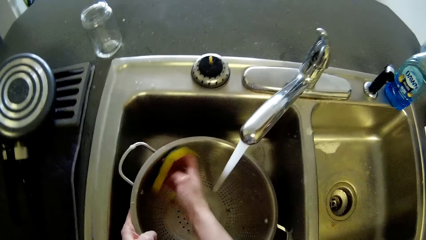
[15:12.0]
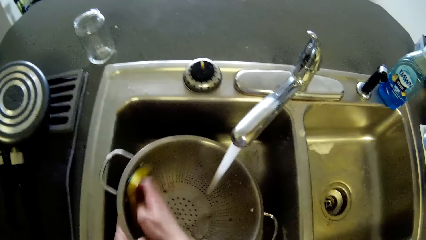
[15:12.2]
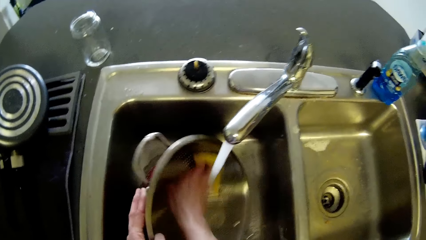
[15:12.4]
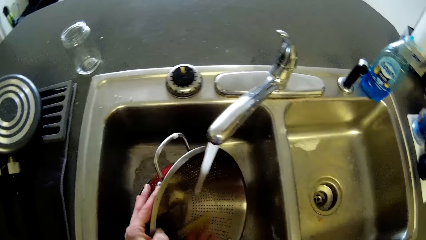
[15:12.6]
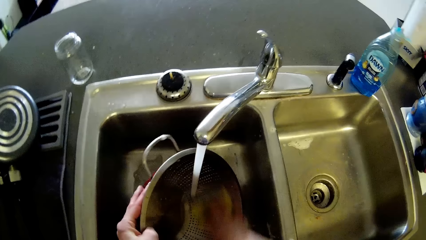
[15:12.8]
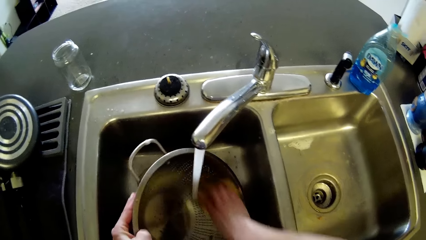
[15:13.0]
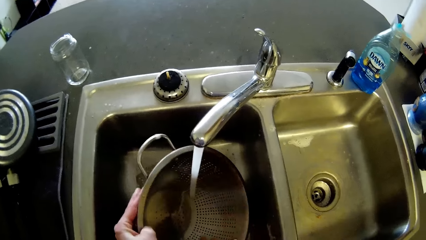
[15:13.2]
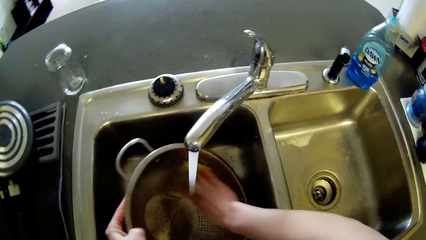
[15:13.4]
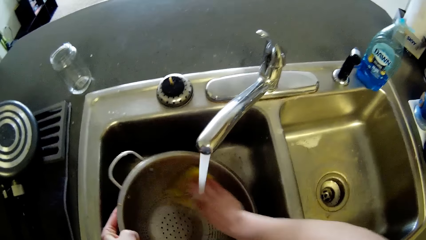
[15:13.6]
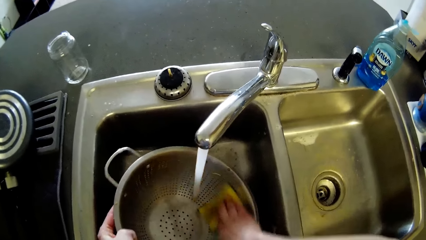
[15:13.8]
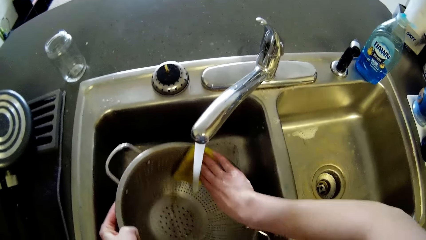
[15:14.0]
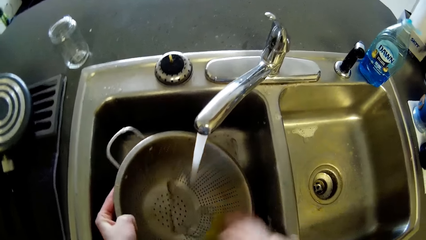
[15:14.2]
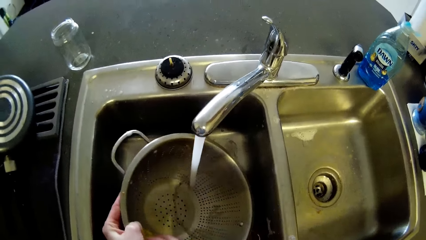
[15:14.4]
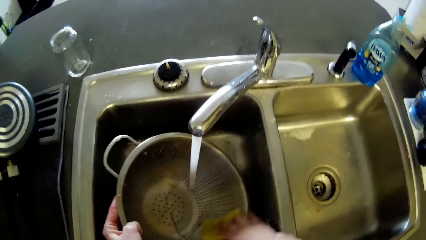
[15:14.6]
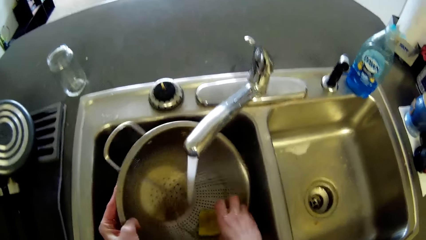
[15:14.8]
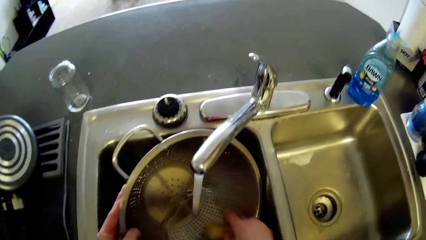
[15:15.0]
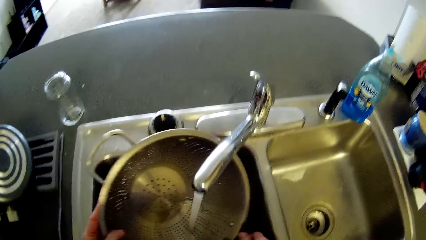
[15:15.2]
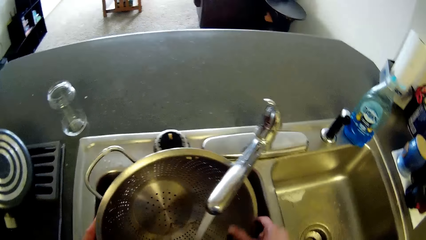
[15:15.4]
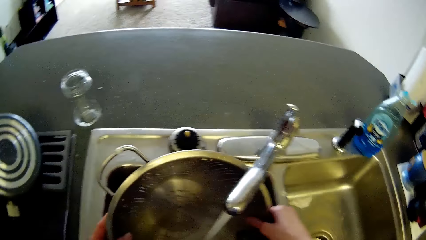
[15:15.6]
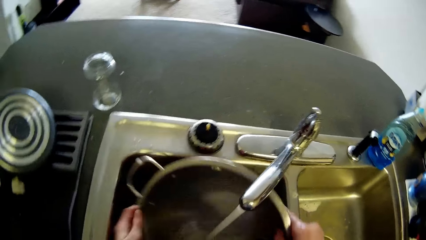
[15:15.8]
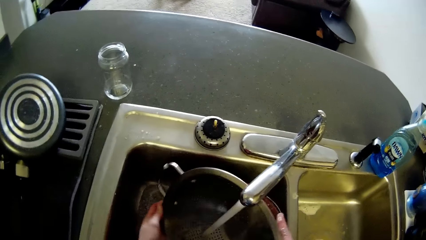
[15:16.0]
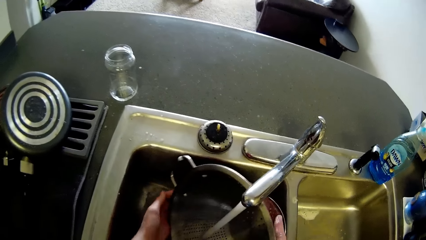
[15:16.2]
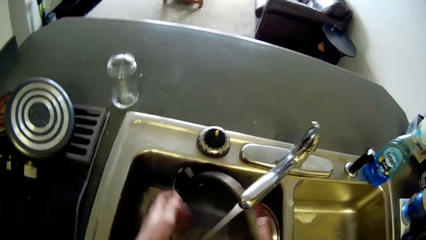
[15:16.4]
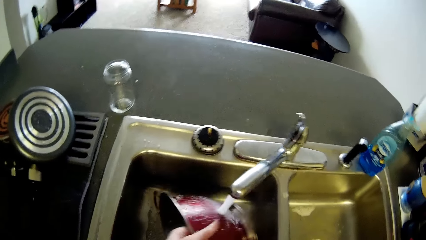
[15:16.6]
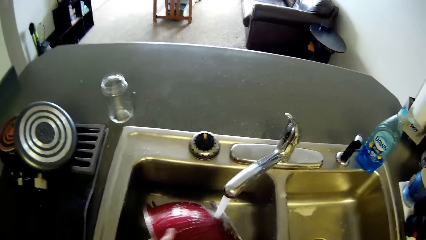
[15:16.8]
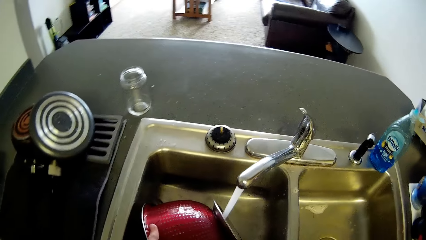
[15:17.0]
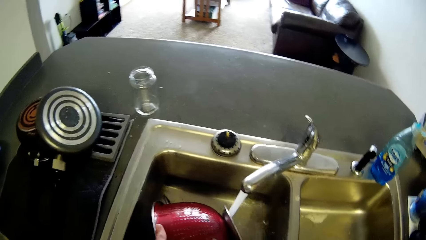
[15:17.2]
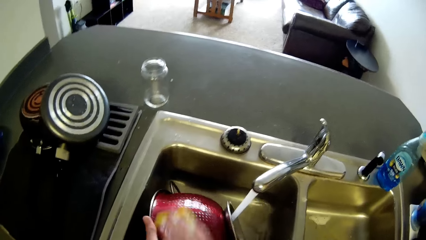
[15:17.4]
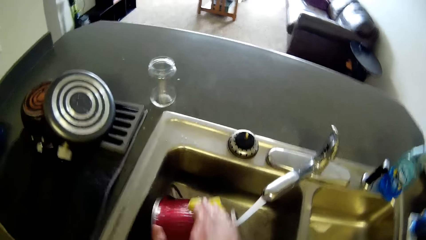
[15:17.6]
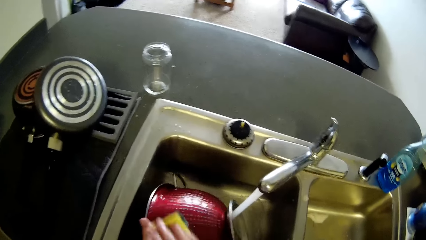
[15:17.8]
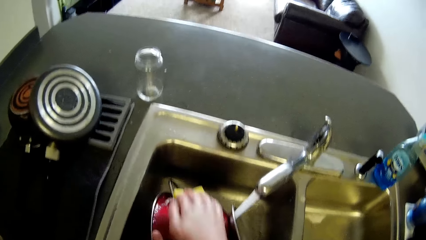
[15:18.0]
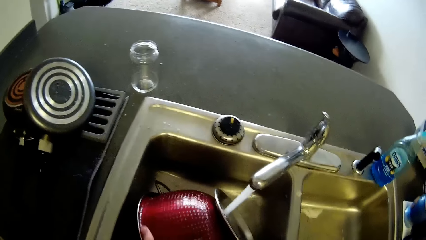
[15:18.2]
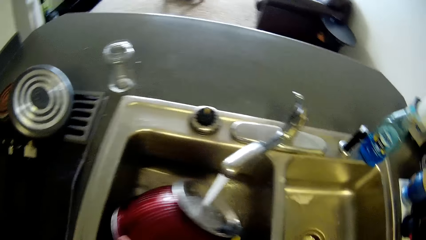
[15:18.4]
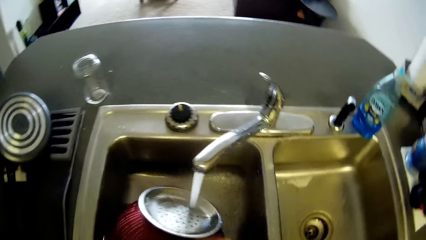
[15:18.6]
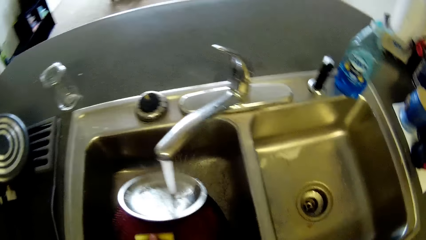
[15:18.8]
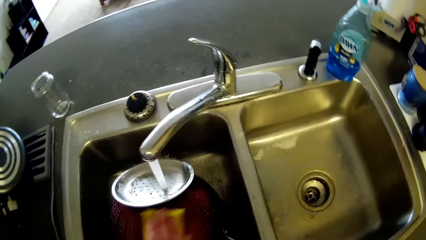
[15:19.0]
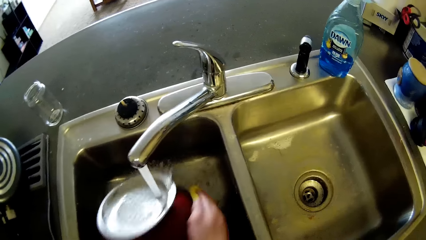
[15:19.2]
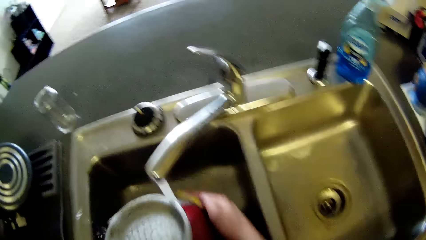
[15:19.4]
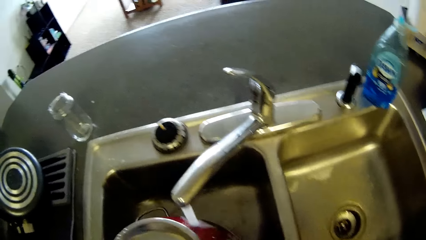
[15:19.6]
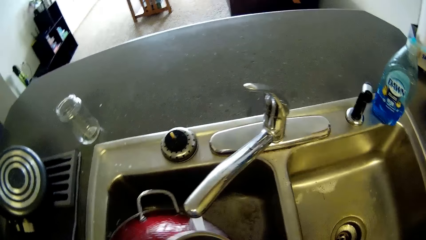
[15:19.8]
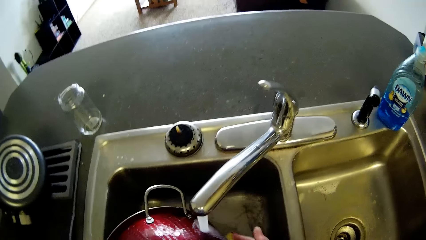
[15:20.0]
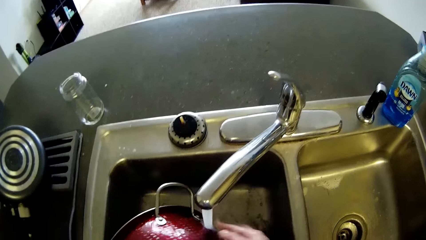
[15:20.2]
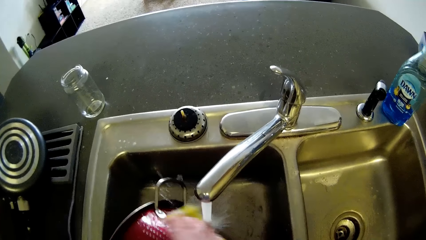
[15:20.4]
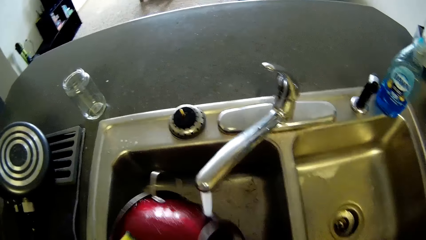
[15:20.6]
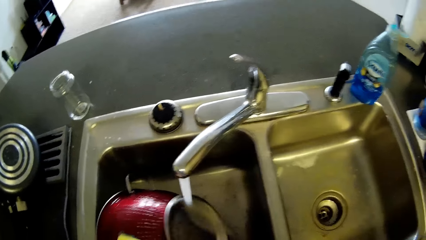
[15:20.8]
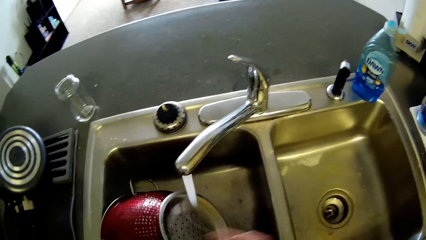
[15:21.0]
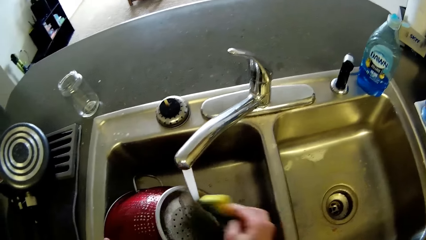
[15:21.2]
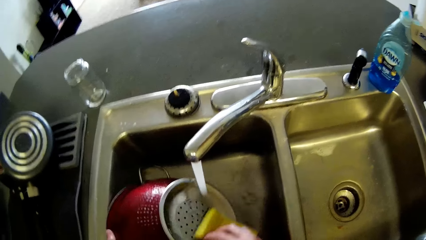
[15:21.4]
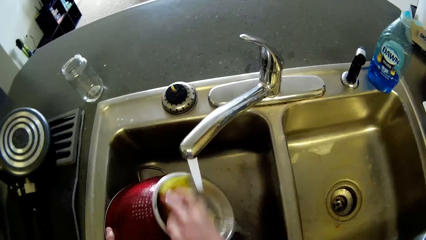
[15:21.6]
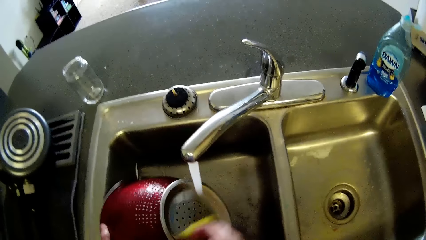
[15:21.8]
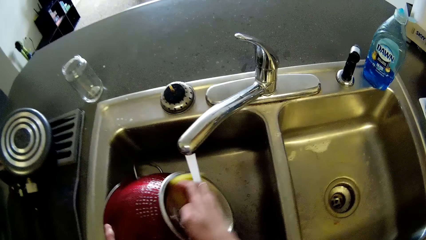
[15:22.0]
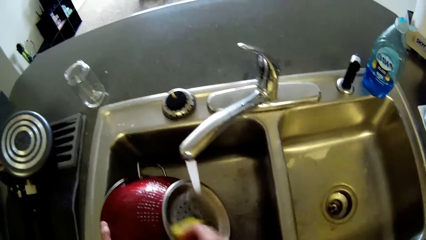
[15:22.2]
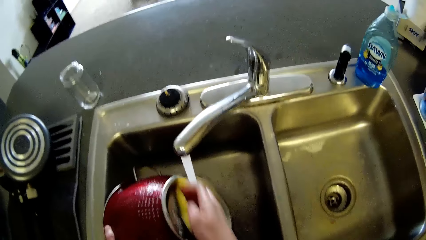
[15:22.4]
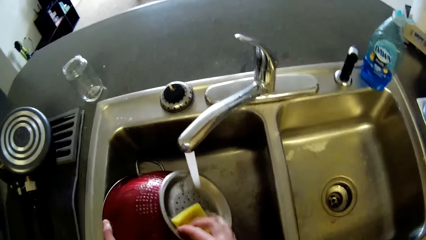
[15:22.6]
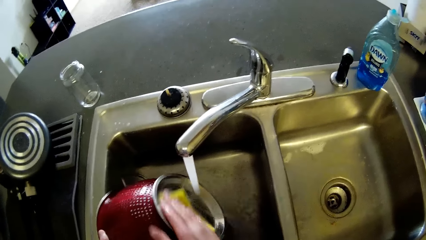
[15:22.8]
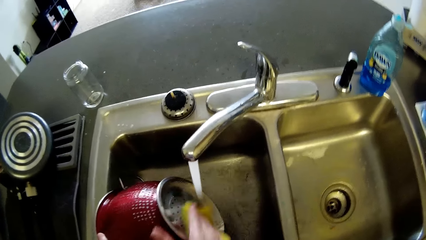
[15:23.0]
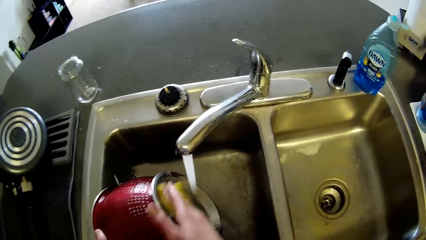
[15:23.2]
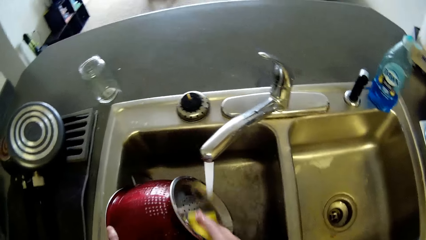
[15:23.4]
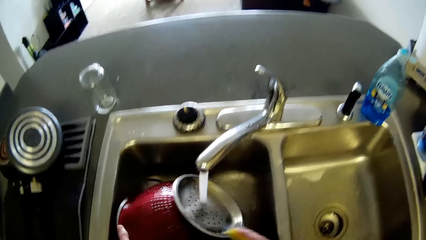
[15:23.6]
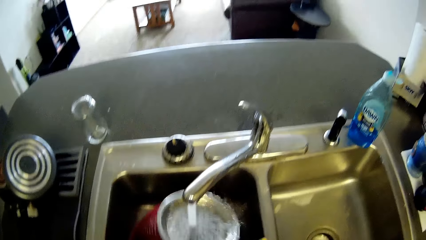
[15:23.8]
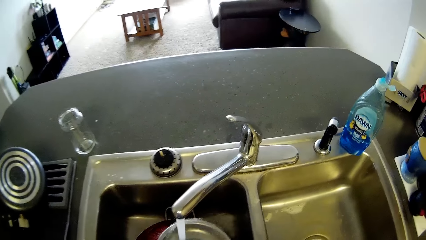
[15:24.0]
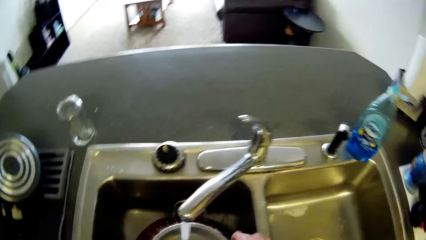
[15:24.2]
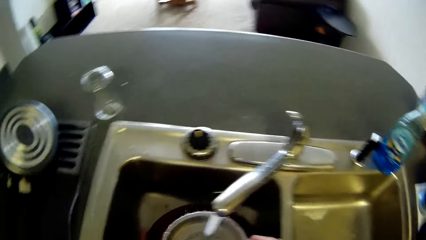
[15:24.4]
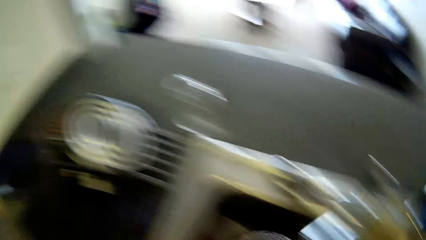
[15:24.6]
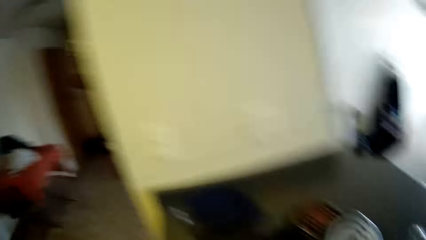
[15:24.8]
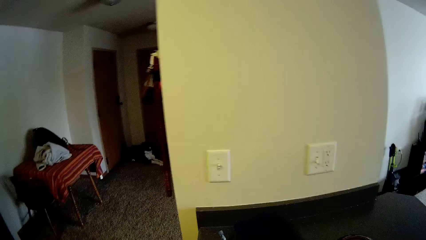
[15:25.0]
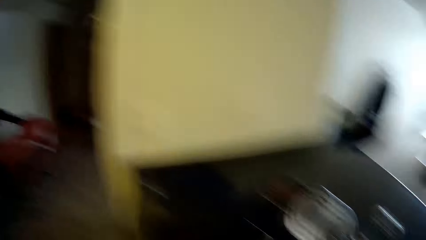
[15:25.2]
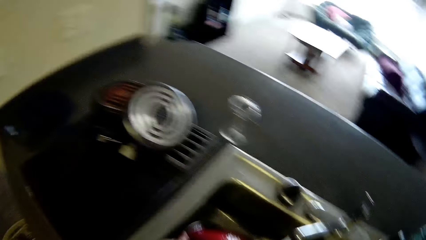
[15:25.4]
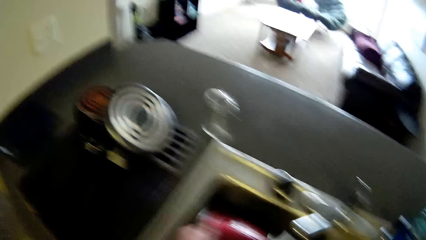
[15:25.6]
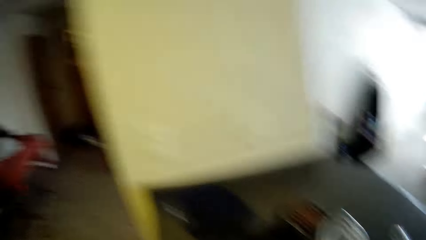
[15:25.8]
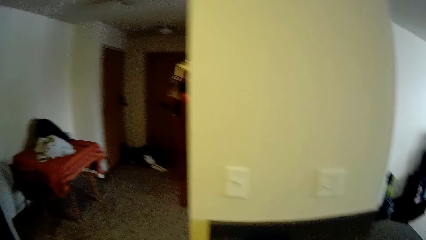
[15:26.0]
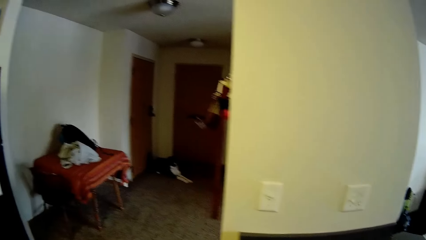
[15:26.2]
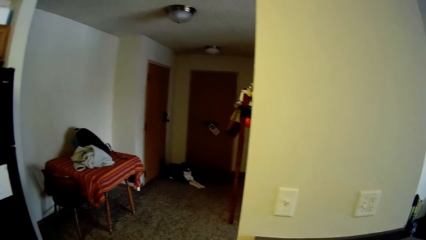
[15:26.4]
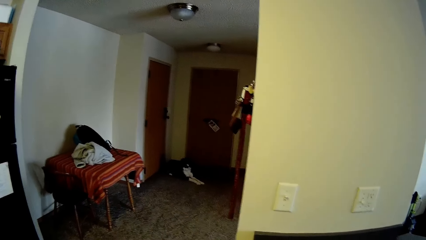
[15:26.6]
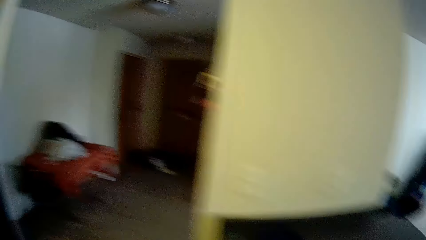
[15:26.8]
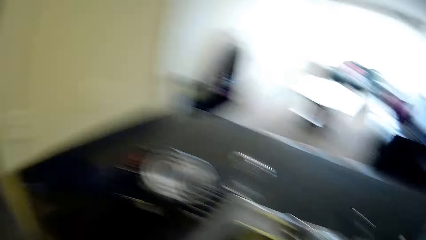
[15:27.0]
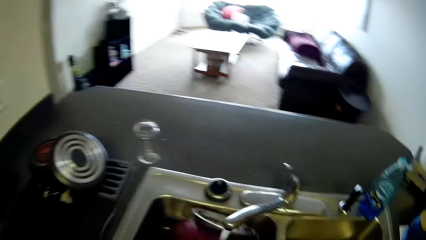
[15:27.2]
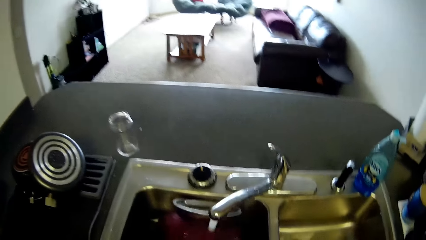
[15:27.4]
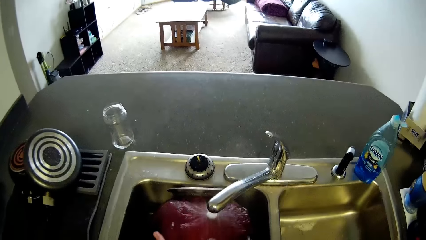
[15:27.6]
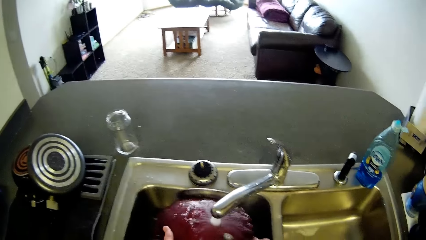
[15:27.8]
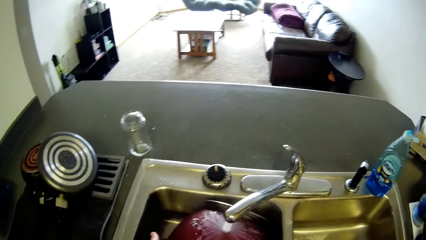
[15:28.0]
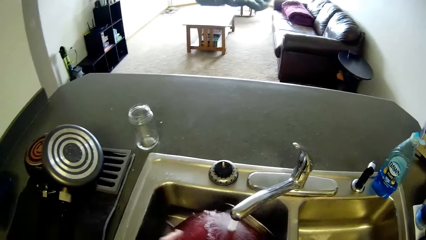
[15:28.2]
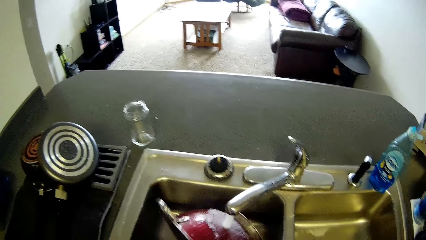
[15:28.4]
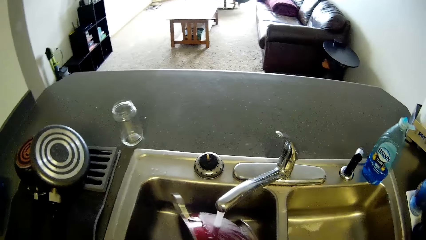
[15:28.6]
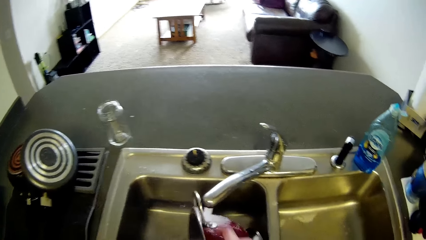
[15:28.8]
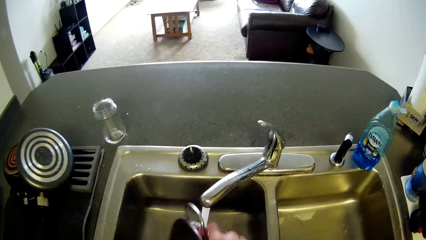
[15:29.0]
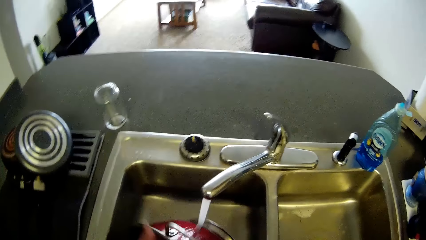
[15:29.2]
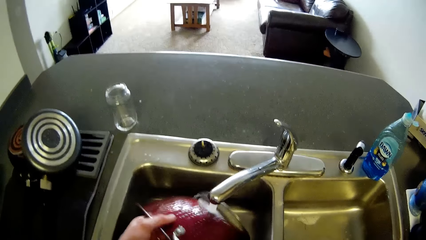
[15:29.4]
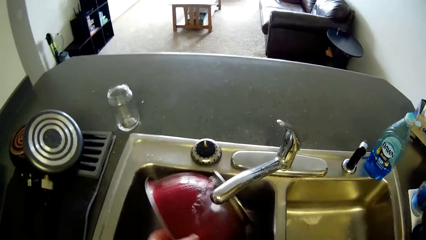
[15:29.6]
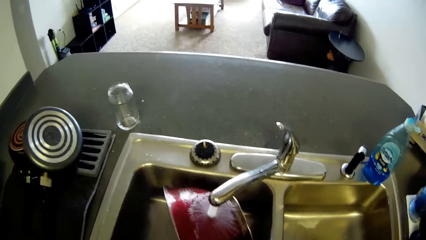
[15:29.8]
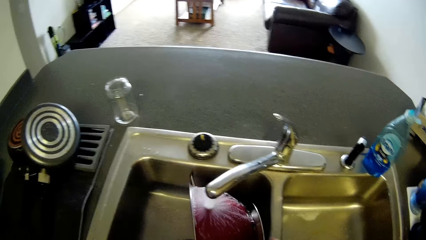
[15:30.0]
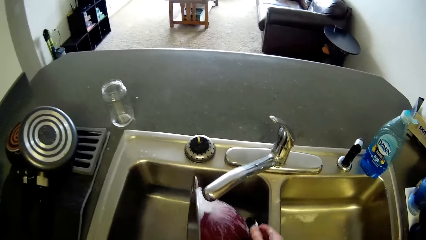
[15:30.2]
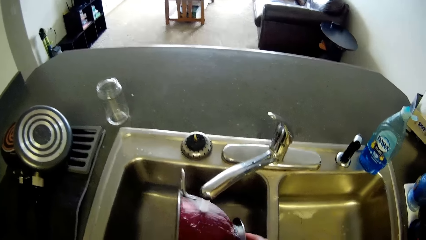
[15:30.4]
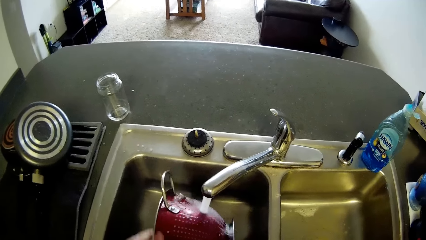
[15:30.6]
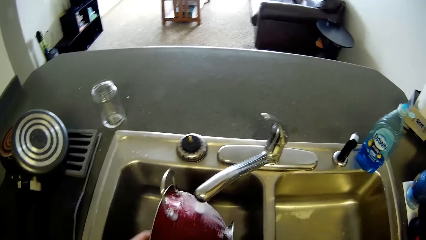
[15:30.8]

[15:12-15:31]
The camera wearer rinses the sieve.
